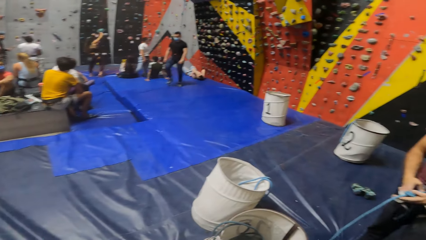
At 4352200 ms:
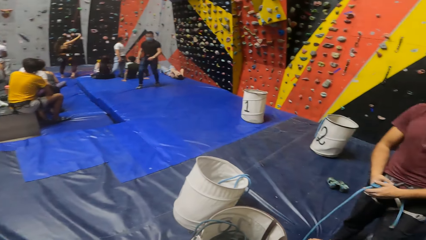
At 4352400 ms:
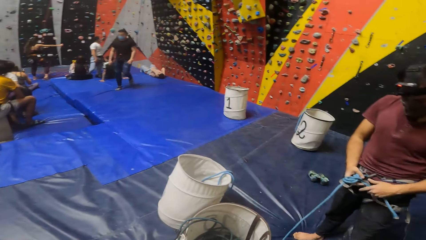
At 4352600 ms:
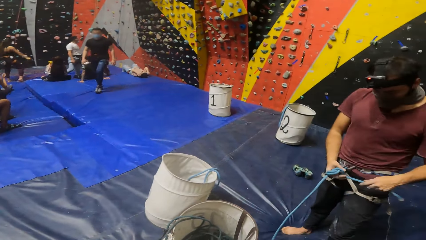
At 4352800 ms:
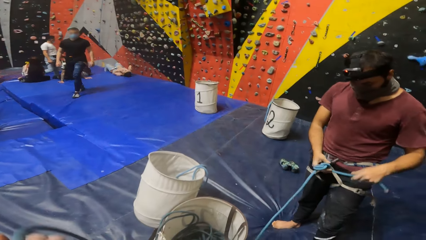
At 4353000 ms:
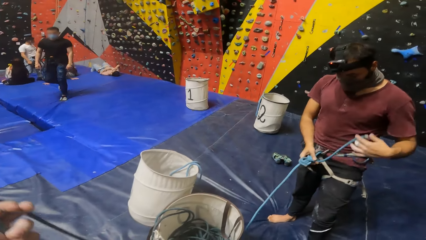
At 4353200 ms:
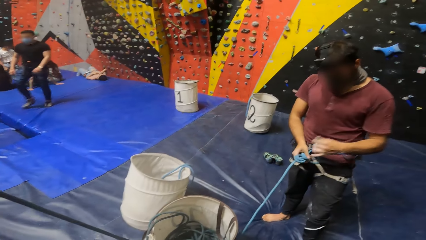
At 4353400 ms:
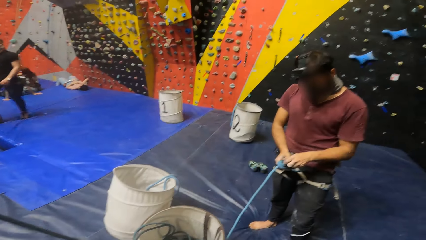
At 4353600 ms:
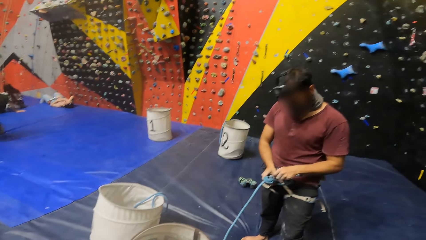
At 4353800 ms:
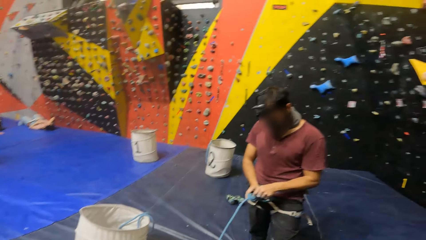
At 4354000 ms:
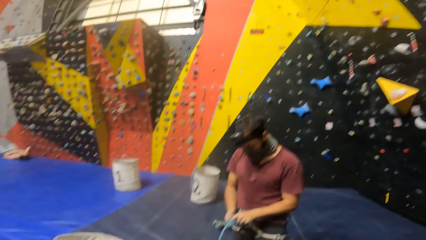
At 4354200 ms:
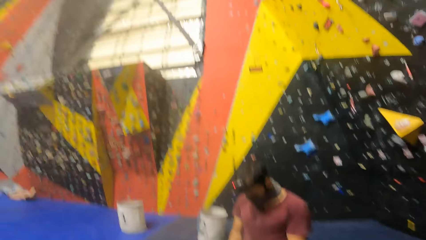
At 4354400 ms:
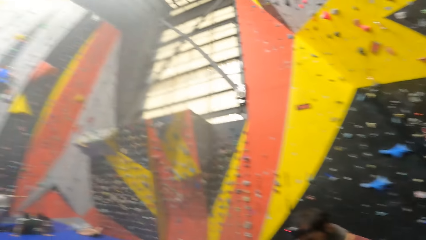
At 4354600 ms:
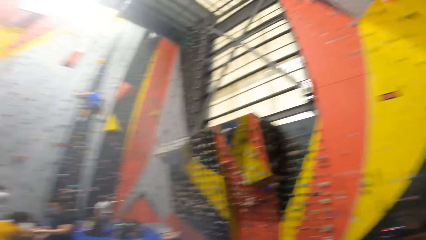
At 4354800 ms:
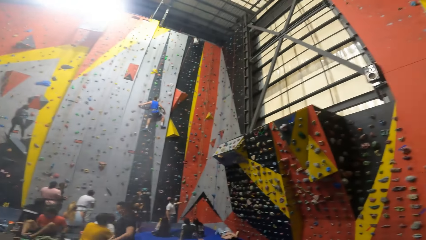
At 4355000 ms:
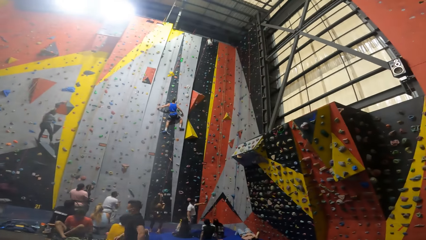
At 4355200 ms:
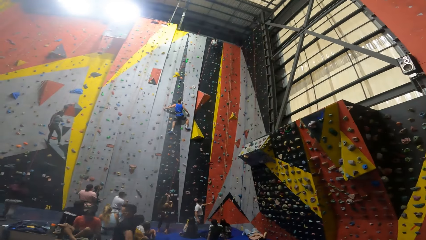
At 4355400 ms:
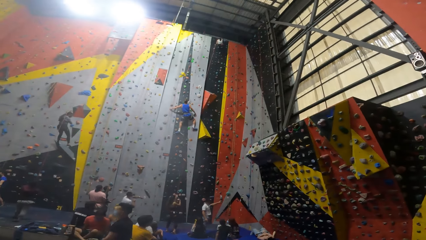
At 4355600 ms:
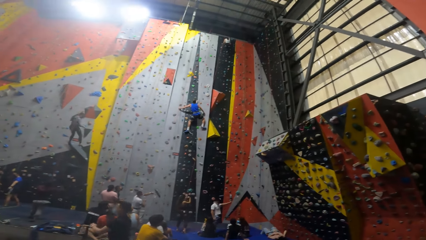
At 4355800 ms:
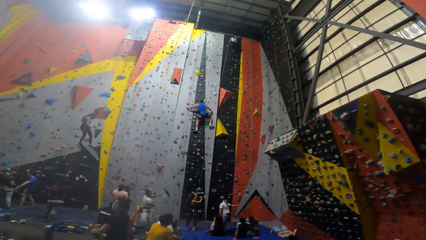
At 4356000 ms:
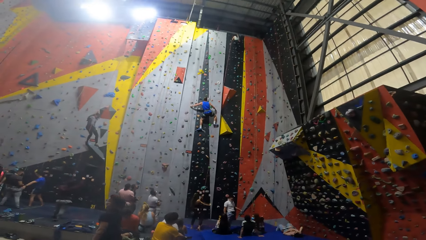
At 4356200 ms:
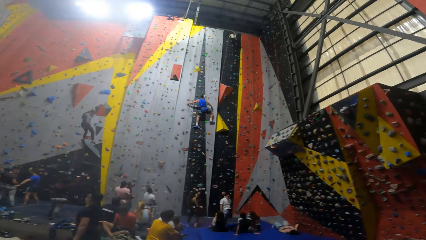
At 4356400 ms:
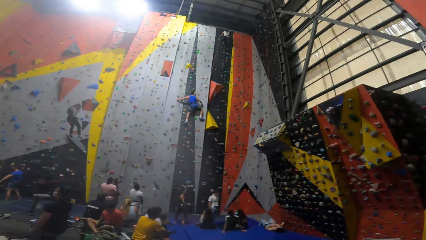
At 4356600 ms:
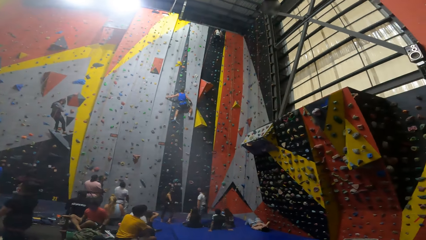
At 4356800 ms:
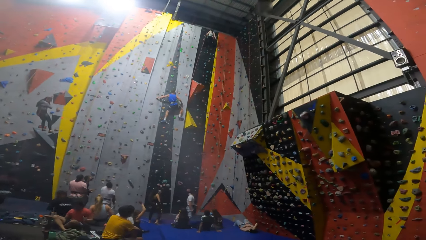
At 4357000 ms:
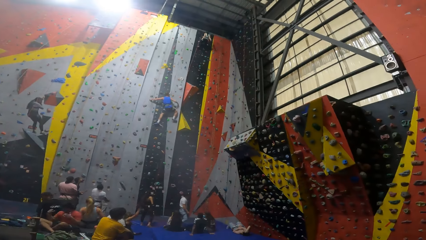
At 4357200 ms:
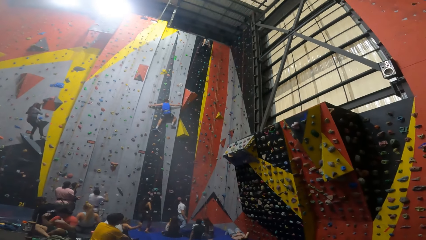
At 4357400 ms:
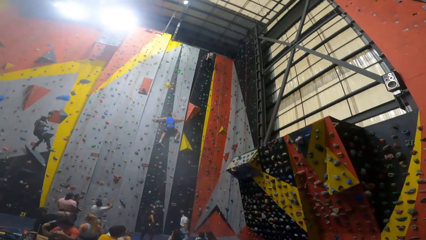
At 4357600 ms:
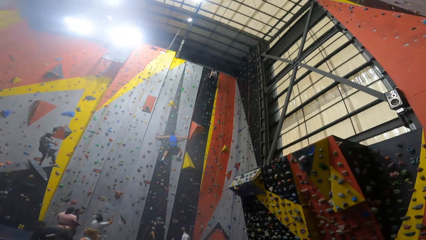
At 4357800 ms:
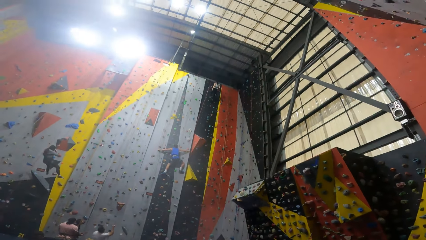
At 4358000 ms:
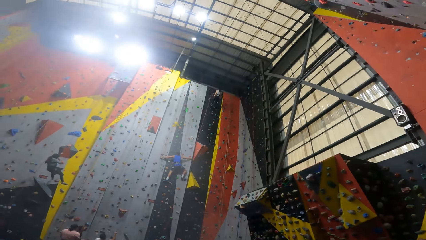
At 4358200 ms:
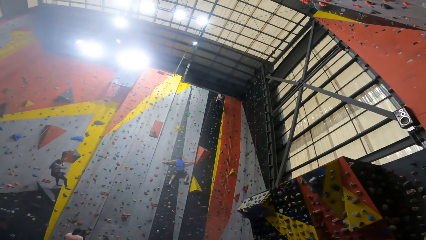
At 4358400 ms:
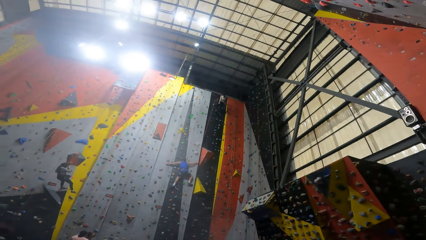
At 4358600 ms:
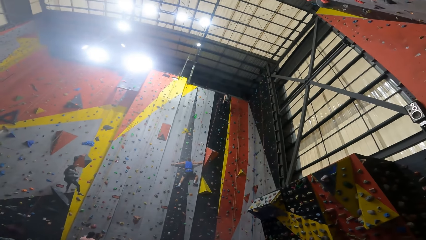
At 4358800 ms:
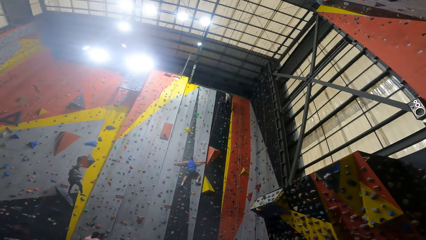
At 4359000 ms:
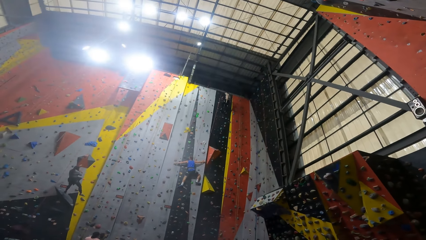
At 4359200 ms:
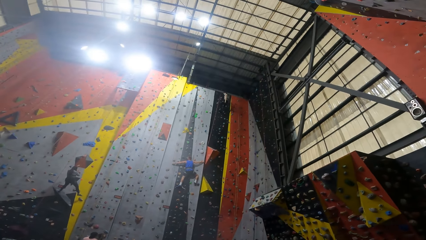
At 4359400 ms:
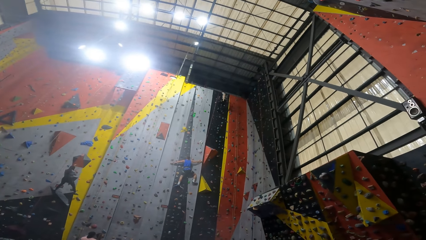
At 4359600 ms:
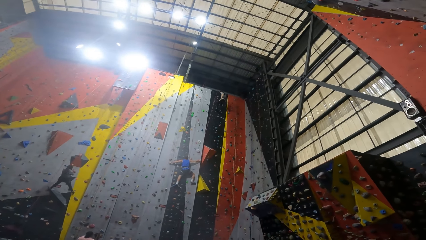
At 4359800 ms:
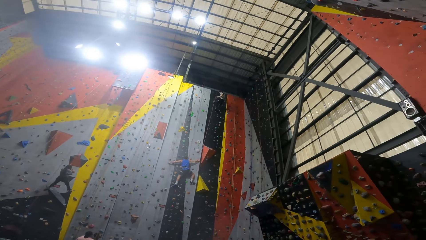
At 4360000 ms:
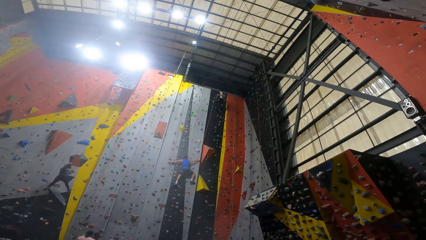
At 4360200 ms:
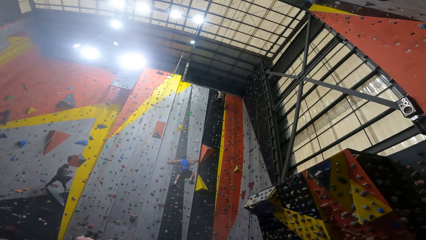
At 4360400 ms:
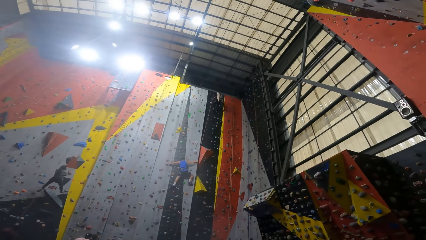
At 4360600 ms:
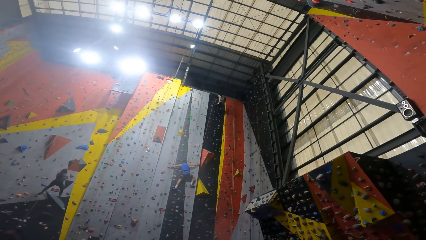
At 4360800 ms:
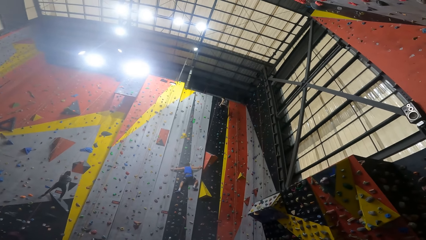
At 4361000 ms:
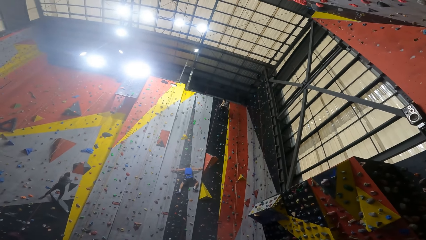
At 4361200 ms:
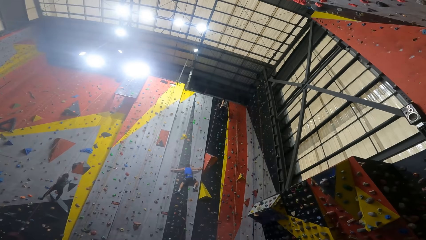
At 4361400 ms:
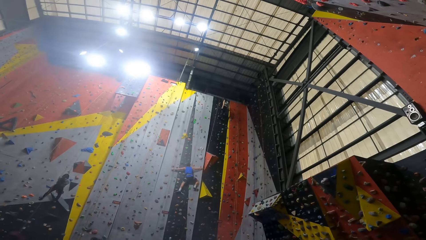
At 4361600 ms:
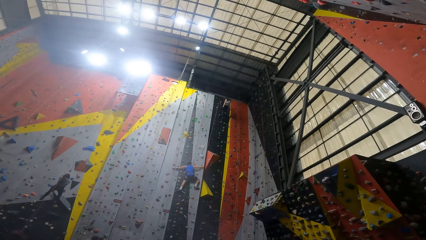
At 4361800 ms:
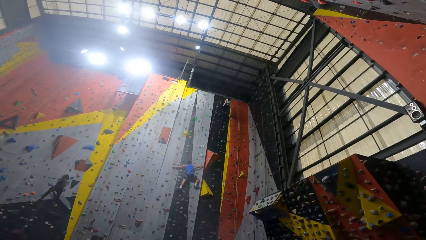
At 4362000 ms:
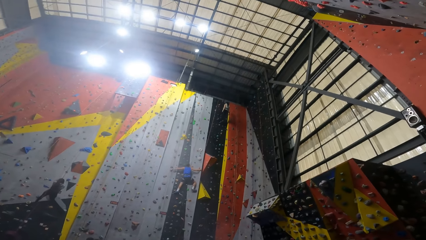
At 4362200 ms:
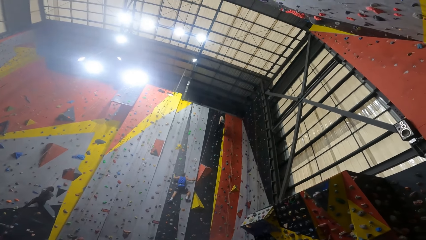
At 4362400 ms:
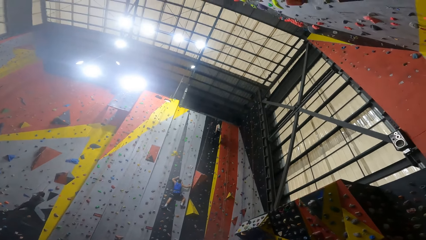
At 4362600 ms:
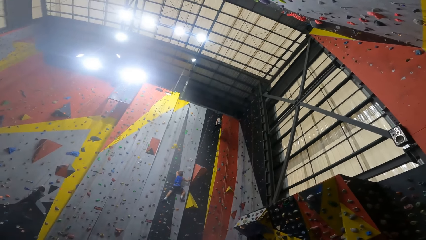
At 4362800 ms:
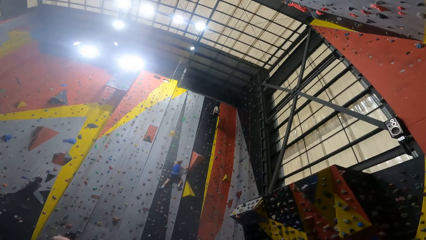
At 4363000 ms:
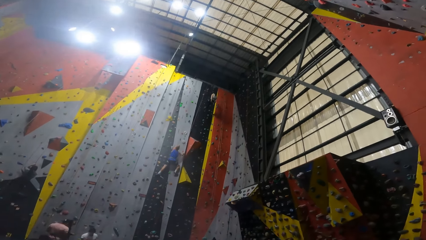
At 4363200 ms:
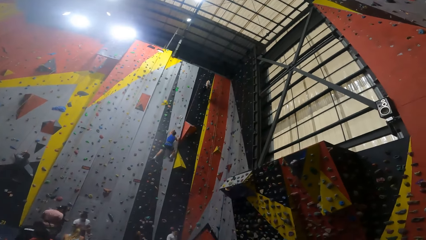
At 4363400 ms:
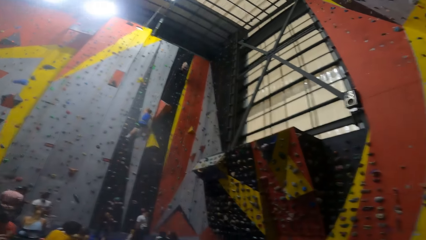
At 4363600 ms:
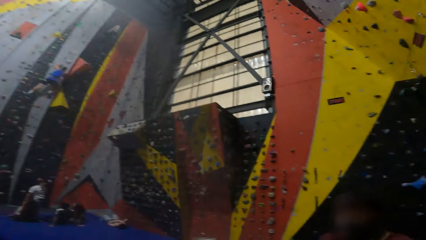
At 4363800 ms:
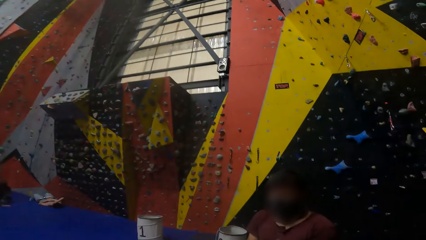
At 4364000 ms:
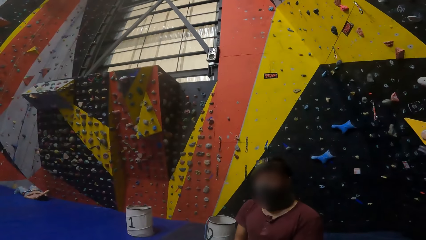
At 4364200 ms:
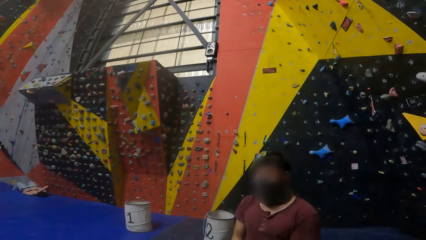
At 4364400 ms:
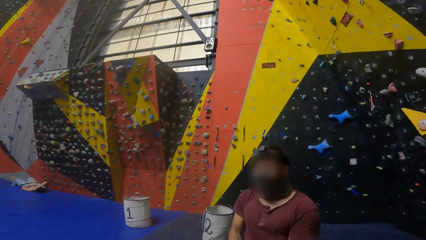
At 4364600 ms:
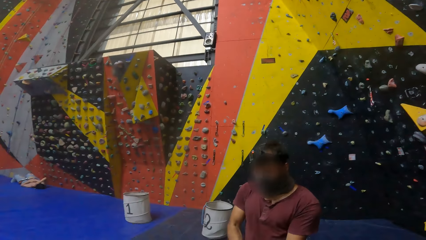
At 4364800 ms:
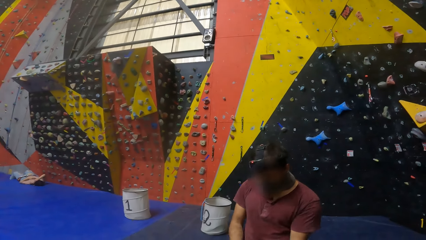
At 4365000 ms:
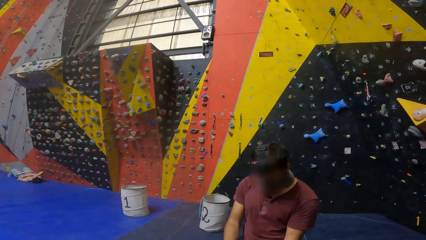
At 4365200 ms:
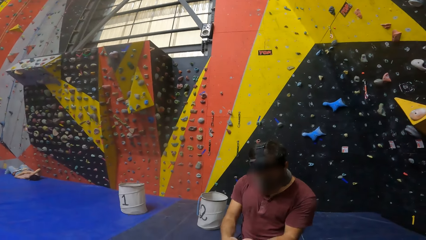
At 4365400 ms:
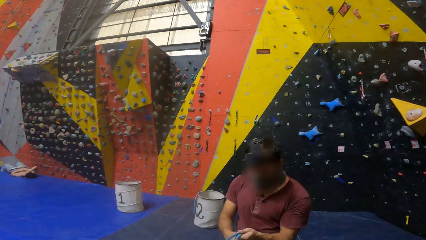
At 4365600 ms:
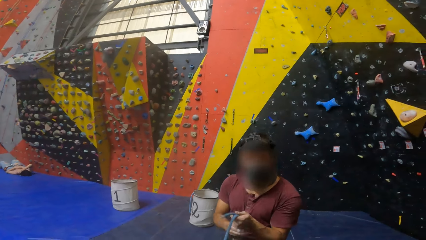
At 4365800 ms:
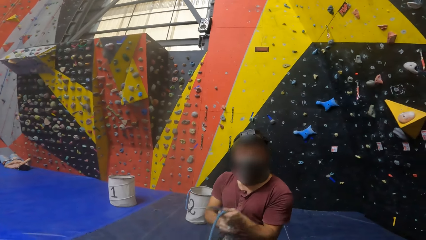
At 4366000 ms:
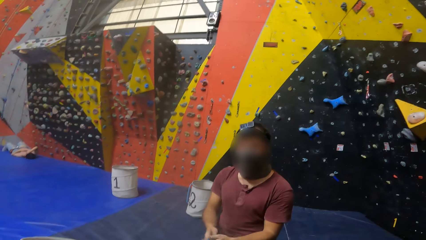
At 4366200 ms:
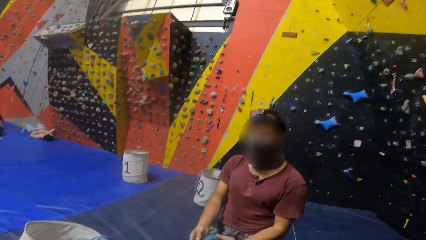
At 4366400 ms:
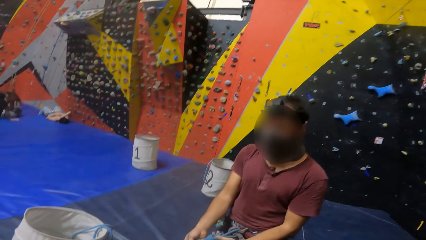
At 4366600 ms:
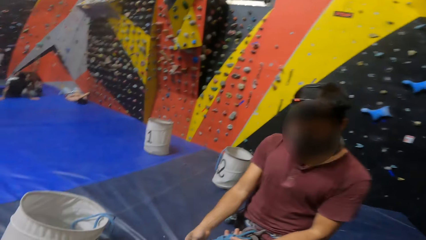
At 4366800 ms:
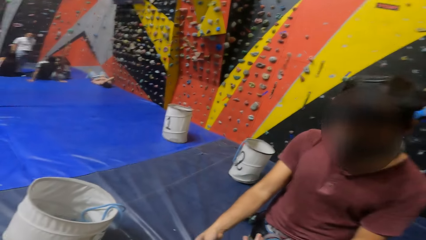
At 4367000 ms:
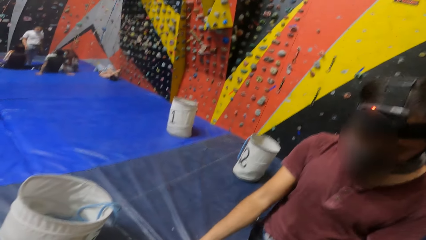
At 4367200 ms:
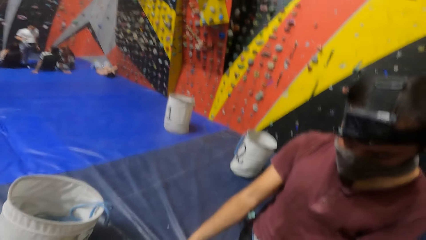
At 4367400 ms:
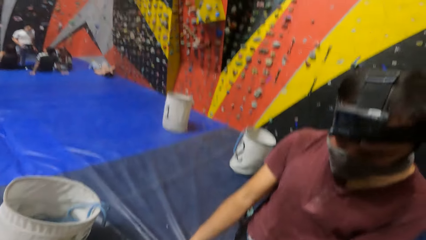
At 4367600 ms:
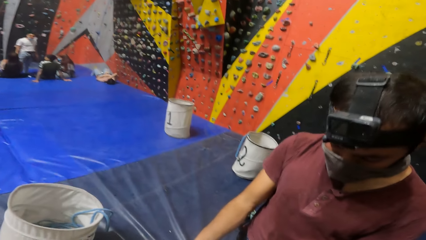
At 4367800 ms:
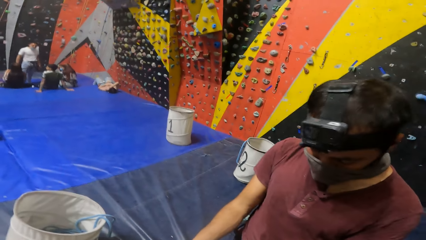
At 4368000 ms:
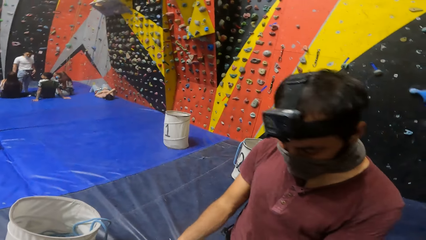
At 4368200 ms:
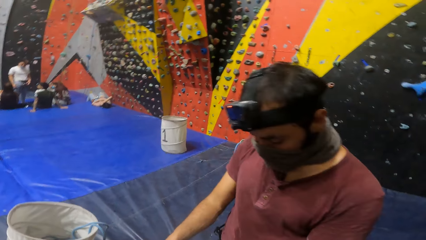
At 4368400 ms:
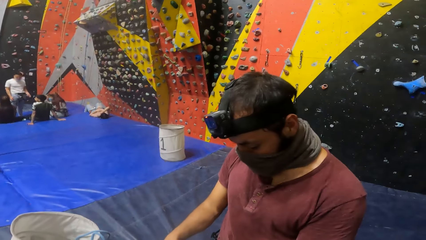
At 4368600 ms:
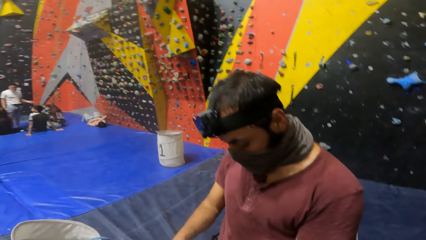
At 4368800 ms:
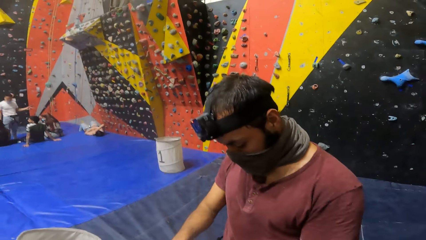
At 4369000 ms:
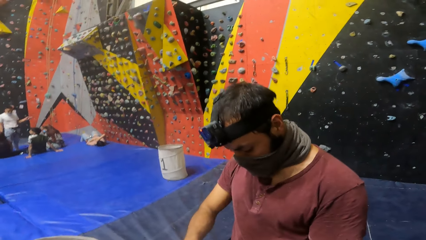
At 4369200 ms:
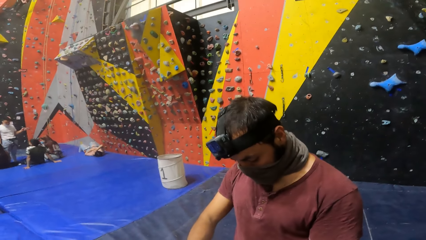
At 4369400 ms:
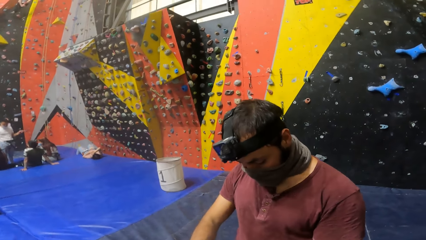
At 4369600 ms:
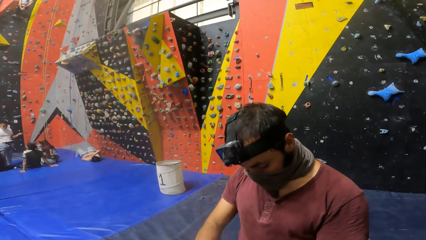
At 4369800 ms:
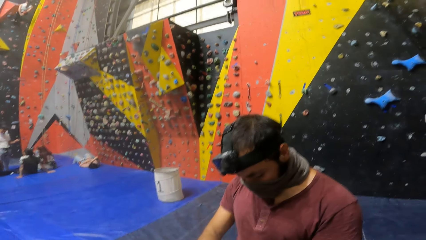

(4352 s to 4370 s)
A person walks around in a room. A man ties the climbing rope. The camera wearer looks around in a room. Another person swings down with a rope from a wall. The camera wearer converses with the man.
